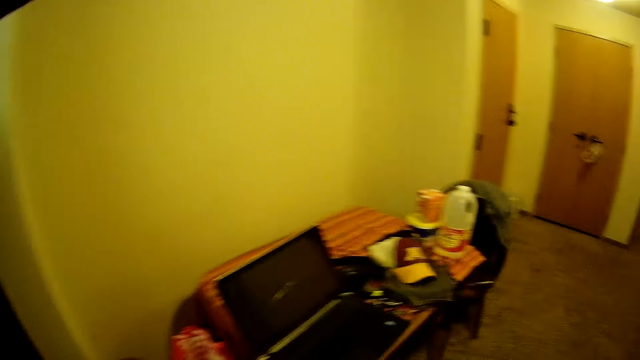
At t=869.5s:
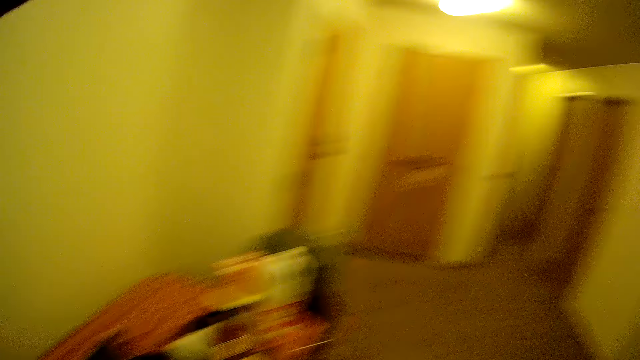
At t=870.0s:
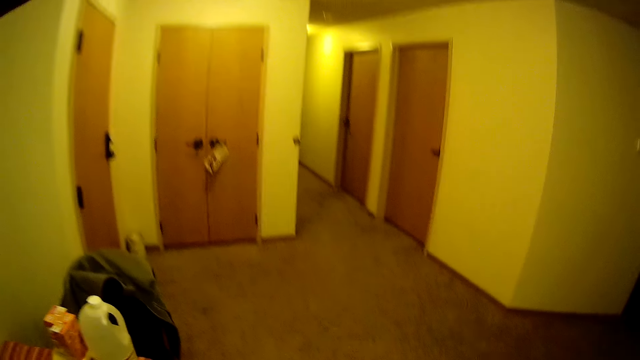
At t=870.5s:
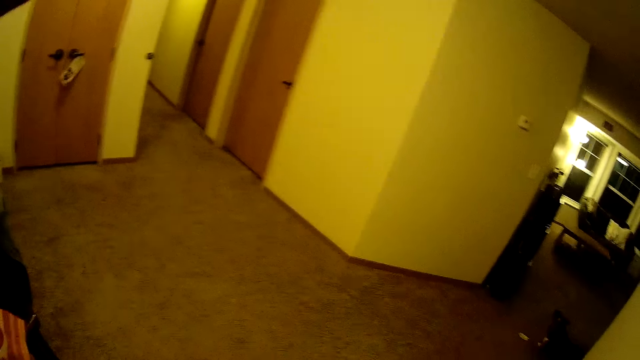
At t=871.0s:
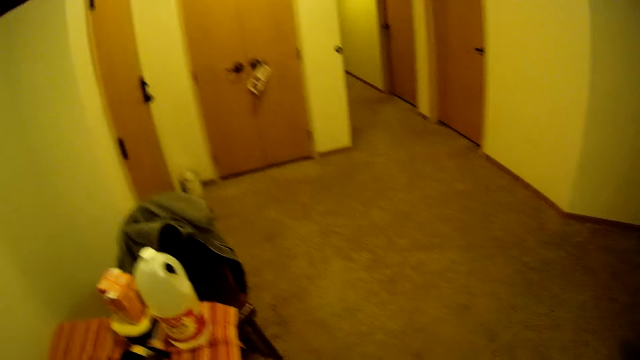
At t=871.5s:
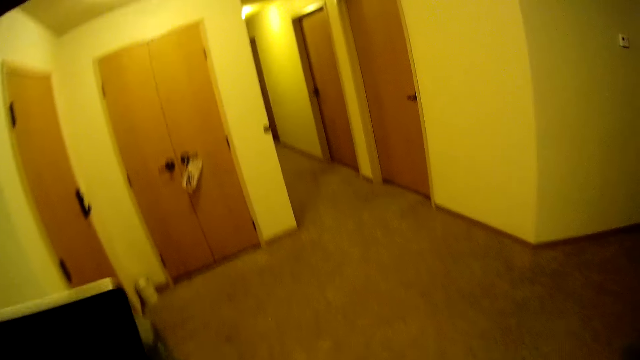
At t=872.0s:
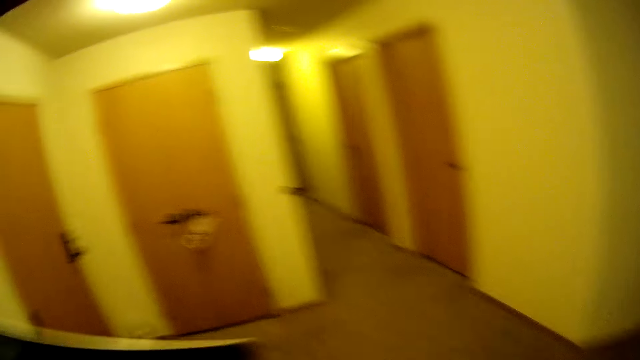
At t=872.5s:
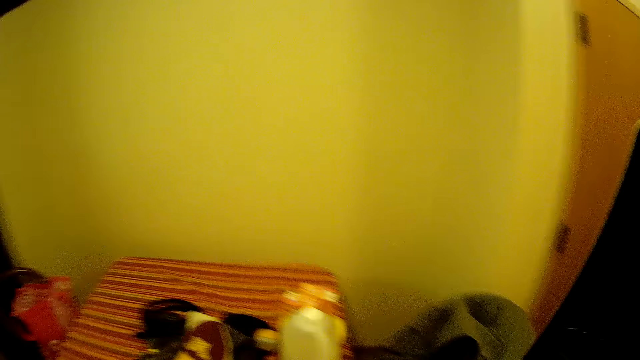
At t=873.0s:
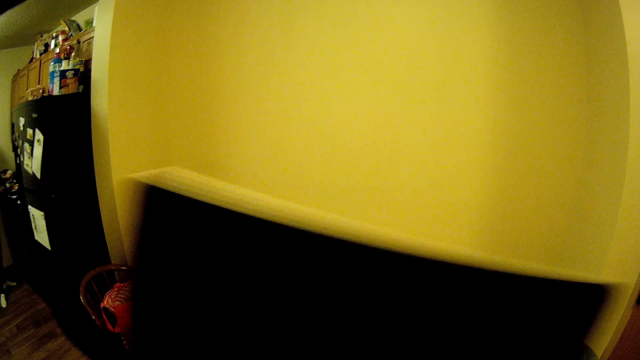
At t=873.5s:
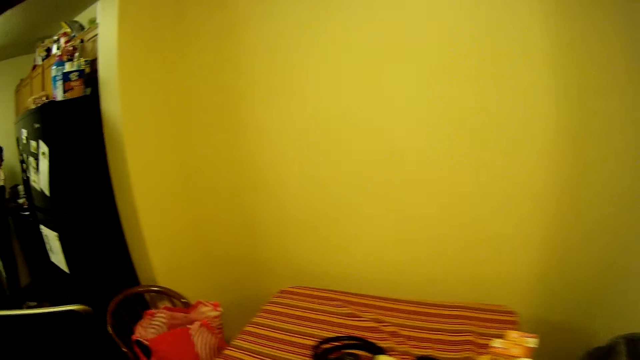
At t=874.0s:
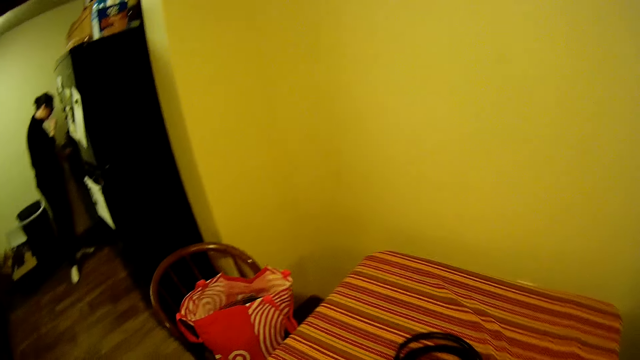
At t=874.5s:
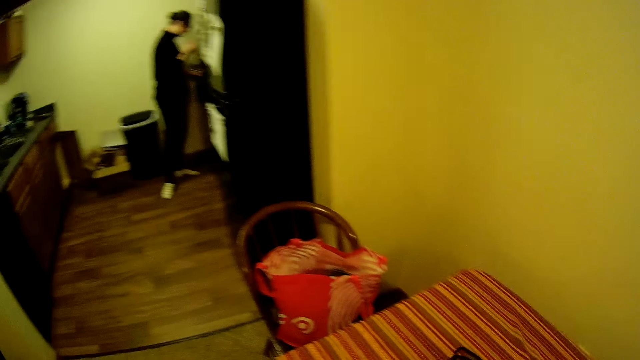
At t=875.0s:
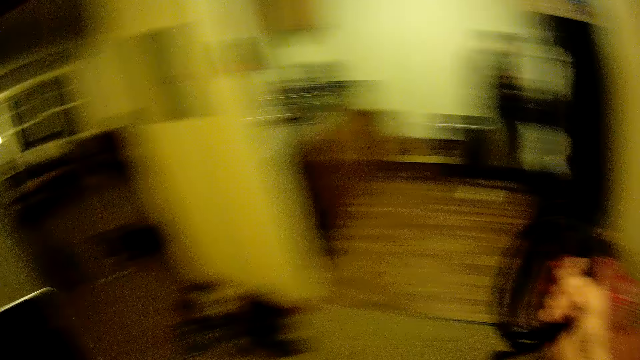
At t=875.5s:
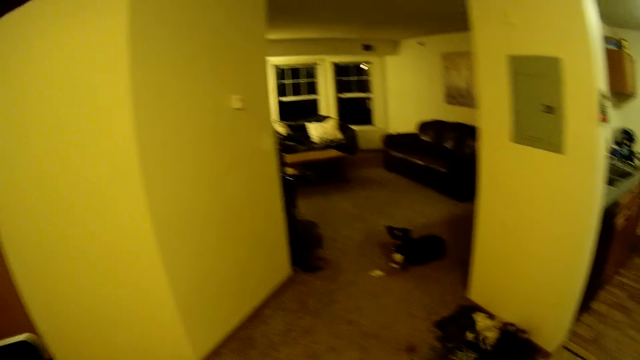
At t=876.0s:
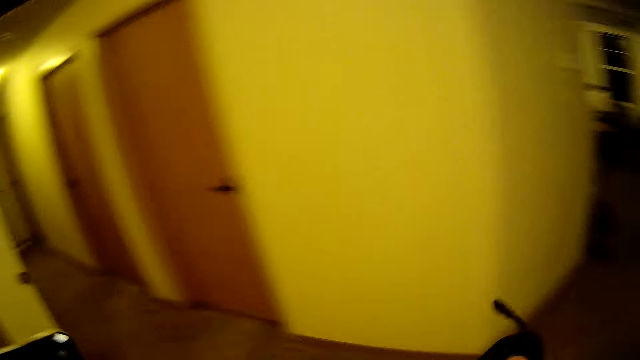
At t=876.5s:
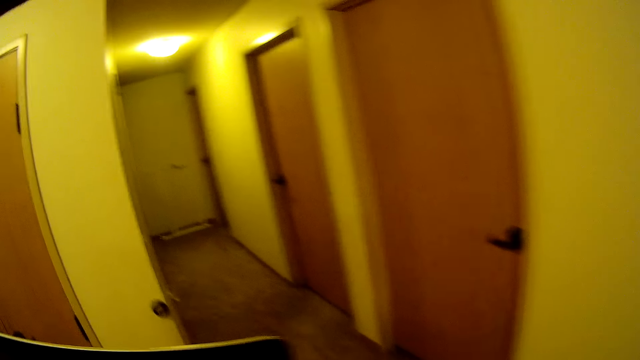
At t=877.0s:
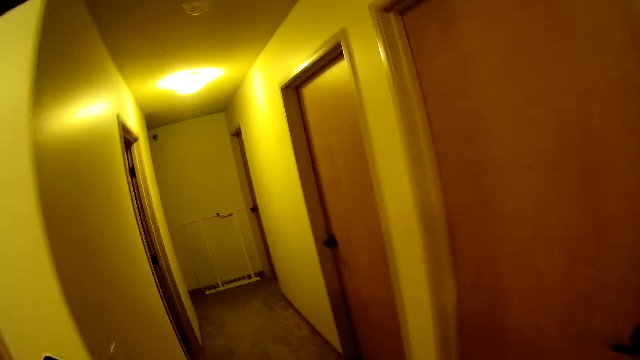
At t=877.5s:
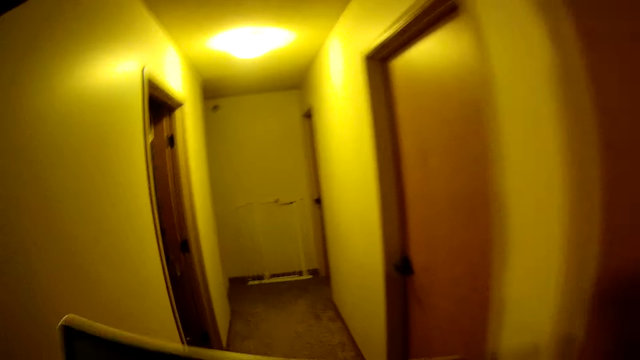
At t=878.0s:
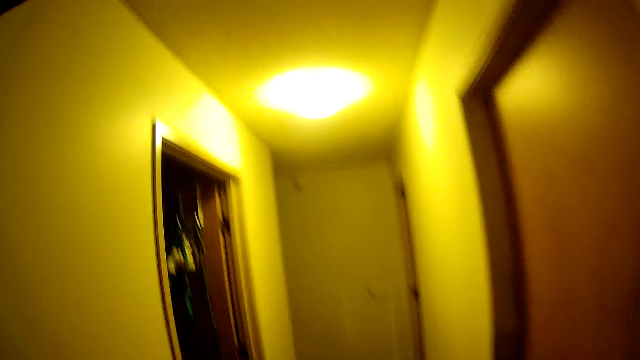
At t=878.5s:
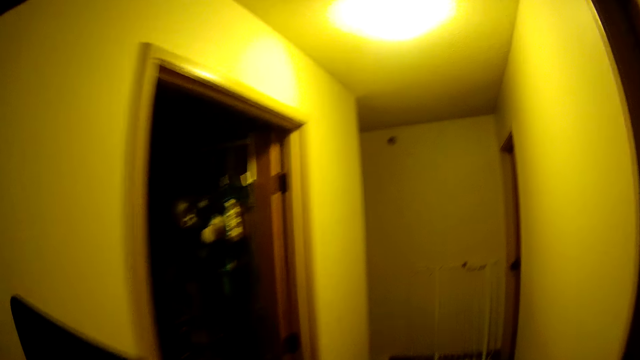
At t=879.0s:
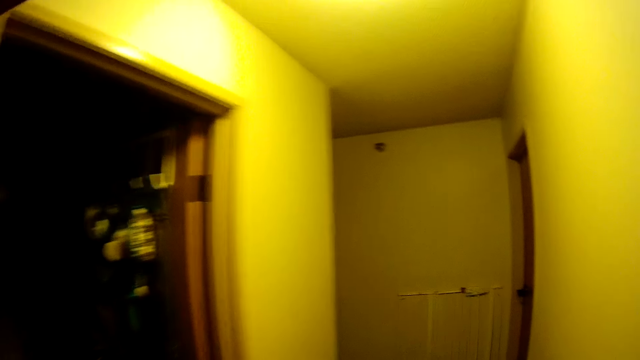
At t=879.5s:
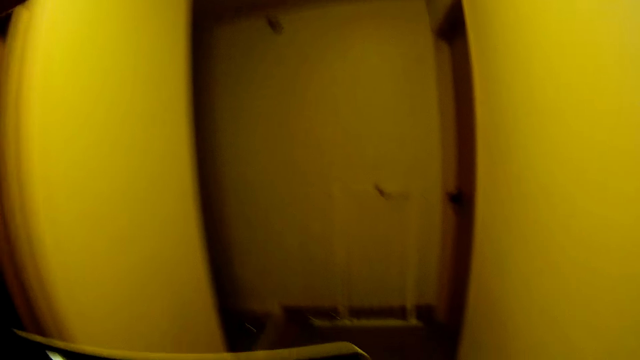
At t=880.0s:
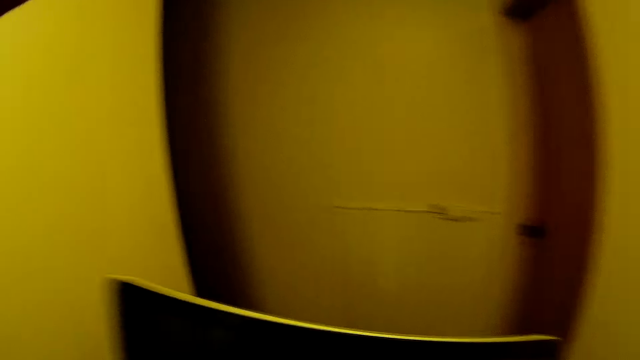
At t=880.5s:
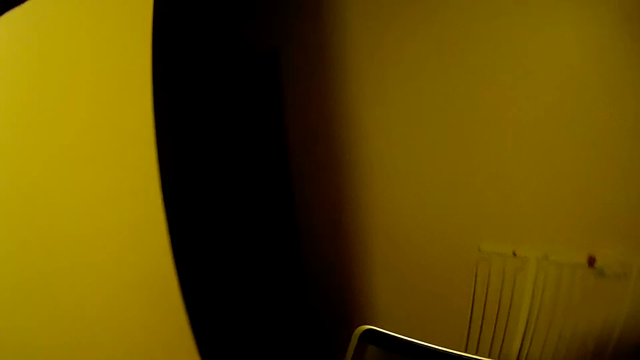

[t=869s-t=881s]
The camera wearer walks in the house. They lift a laptop up. They carry something. They walk back to the kitchen. They take a charger. They walk towards a corridor.

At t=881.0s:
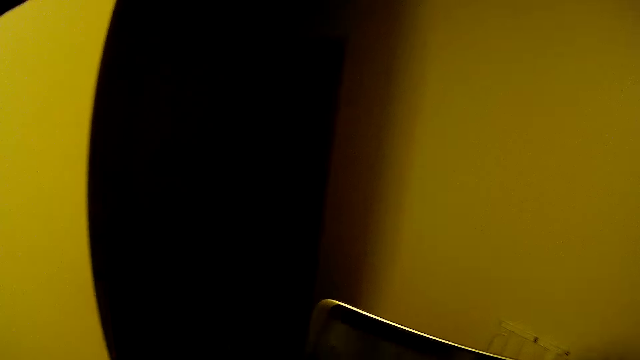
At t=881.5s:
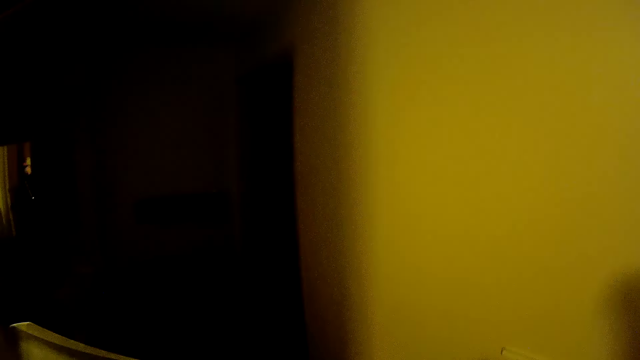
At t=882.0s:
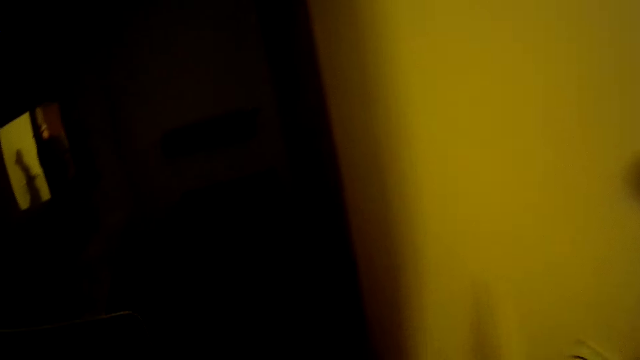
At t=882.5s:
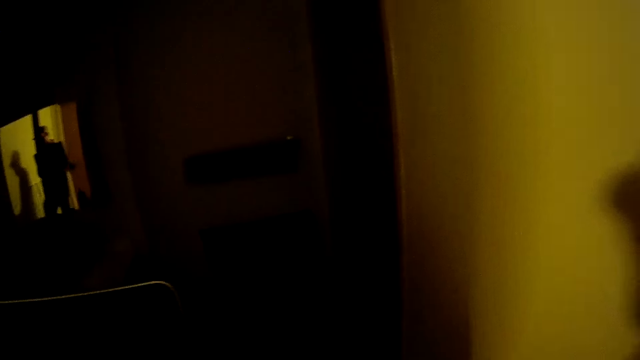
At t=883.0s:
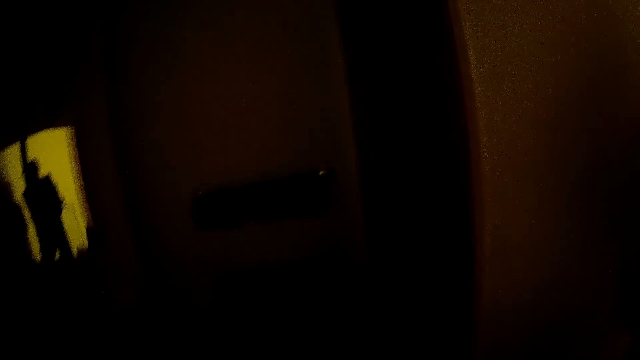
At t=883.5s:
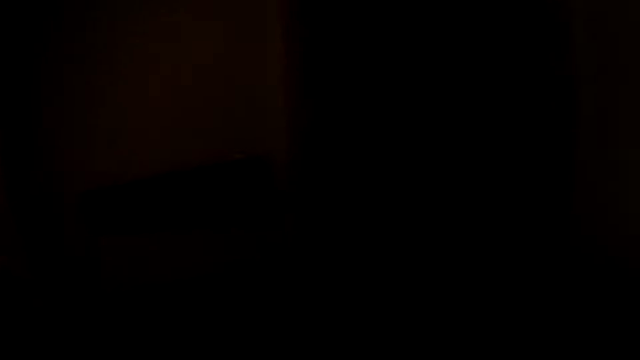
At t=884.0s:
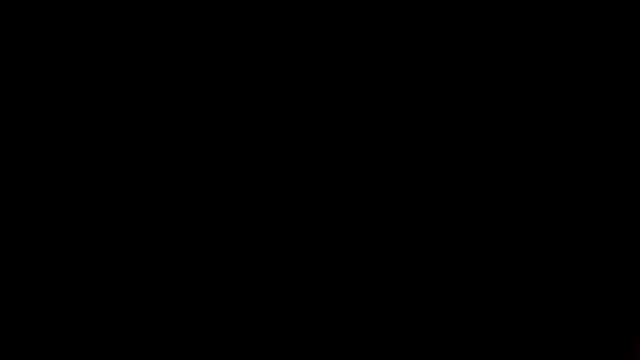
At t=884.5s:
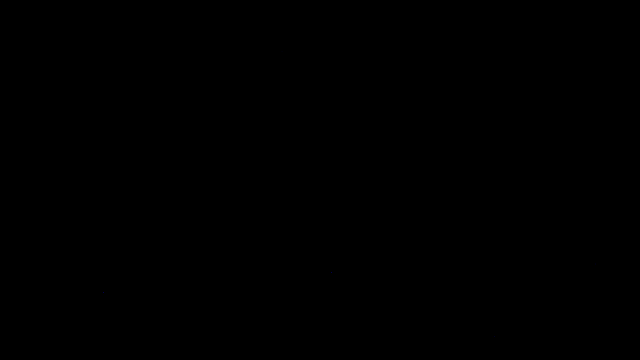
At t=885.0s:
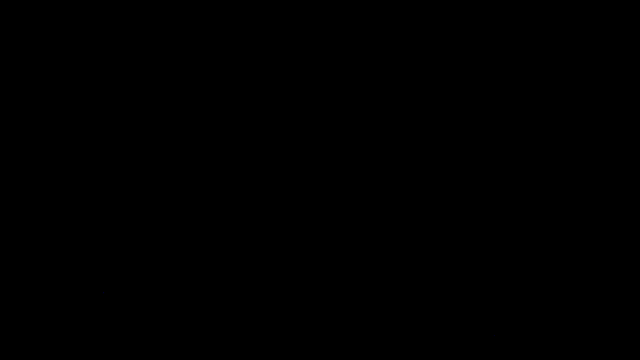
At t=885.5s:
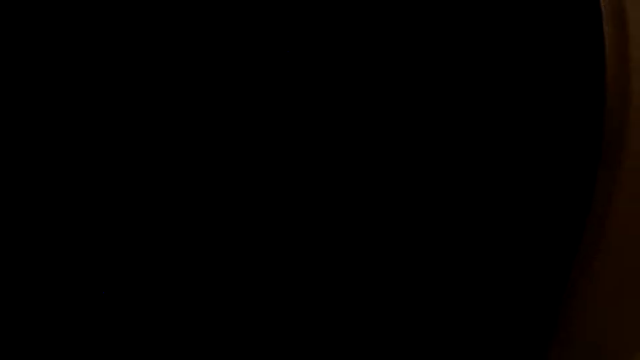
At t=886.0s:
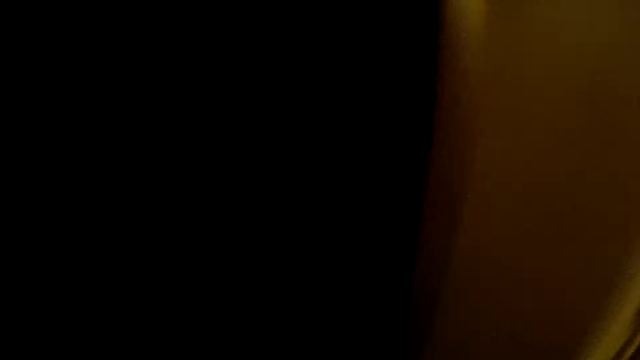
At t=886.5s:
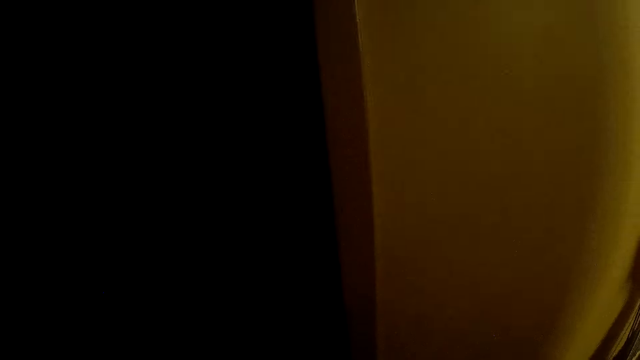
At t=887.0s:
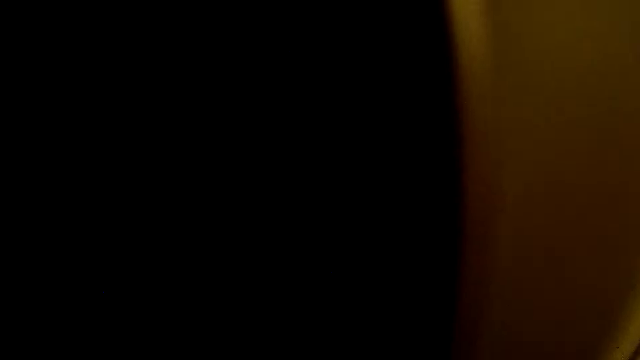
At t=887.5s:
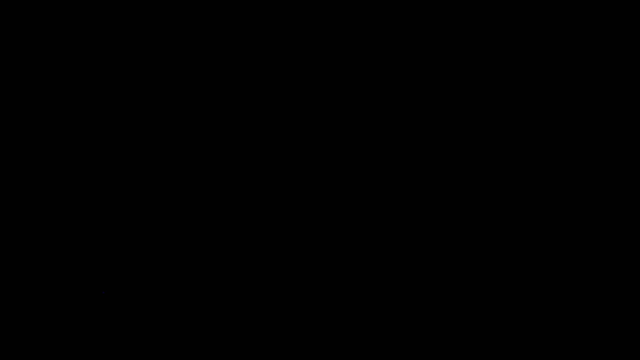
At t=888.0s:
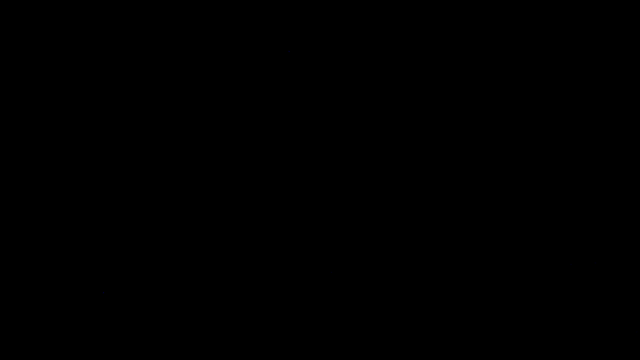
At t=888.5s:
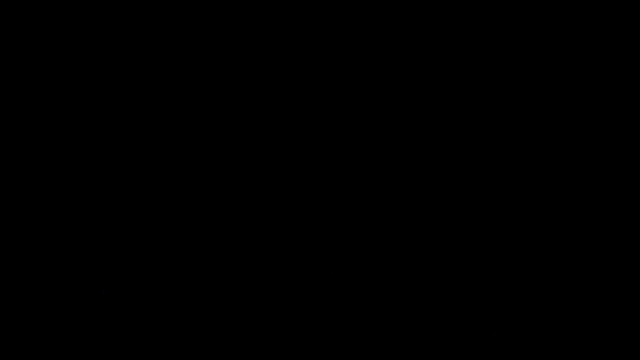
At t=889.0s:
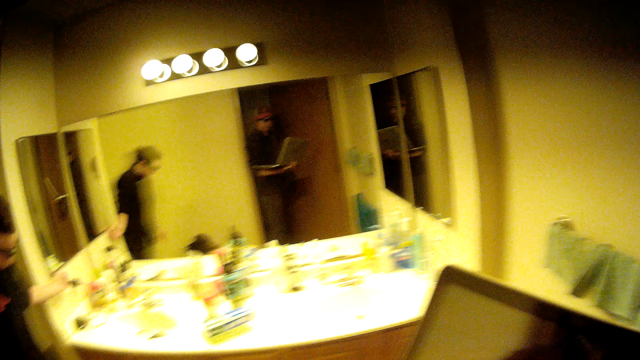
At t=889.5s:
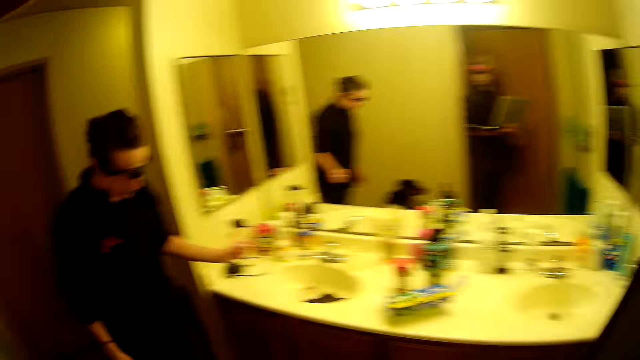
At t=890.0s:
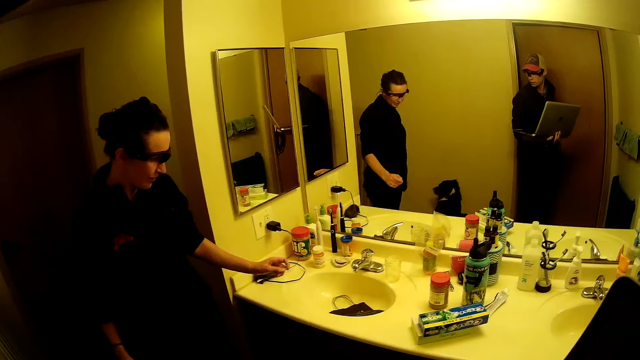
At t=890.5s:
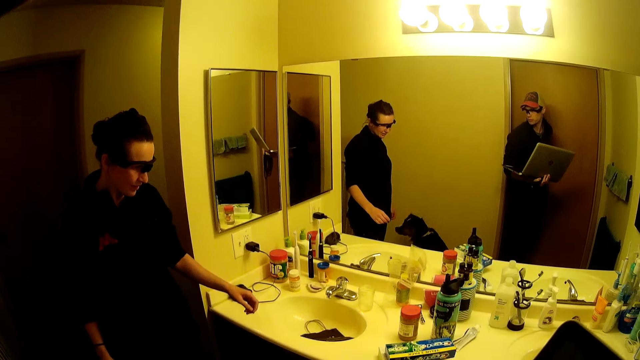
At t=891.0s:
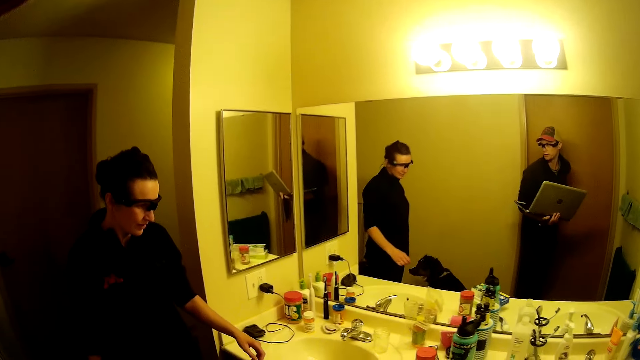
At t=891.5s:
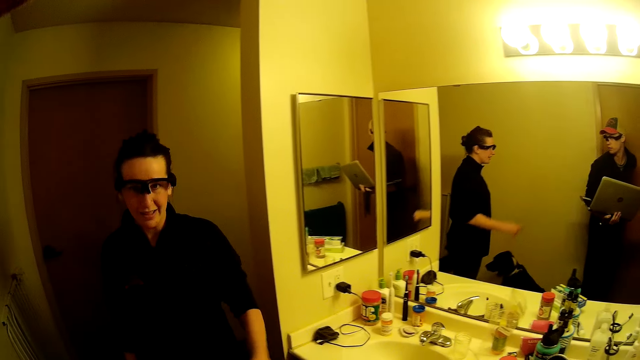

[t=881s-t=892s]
The camera wearer walks in the corridor. They walk into a room with a woman. The woman looks at the camera wearer.
